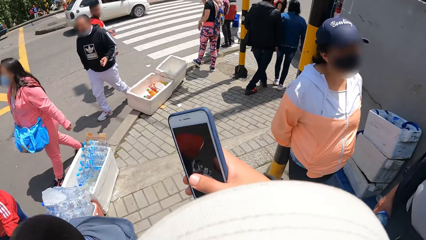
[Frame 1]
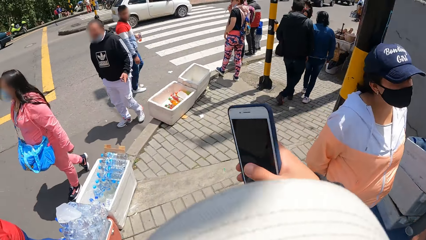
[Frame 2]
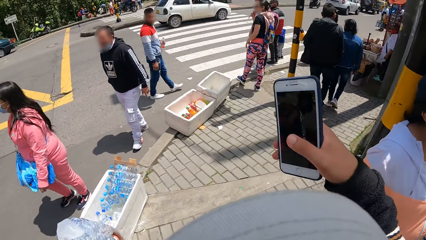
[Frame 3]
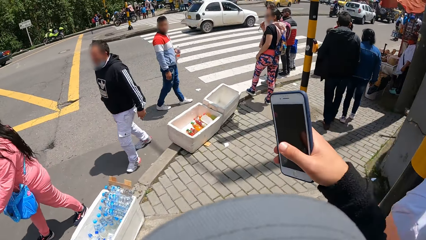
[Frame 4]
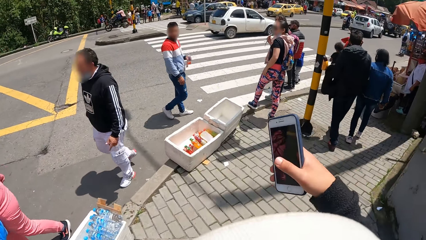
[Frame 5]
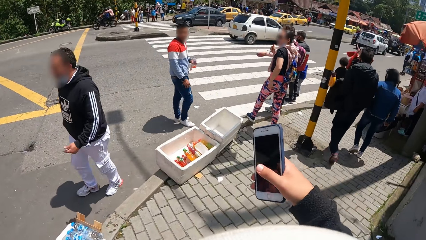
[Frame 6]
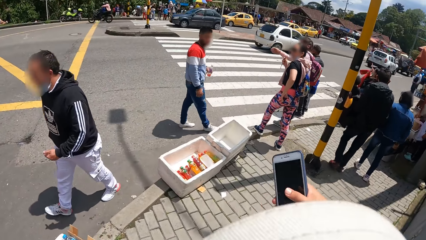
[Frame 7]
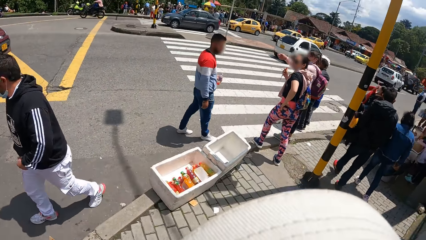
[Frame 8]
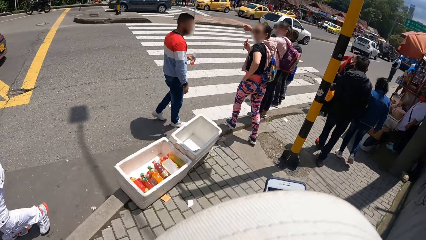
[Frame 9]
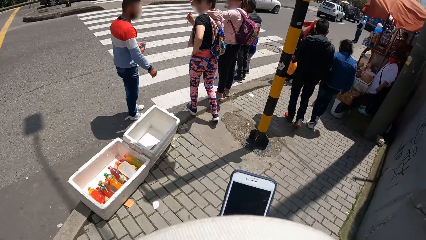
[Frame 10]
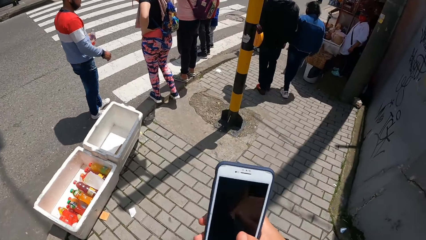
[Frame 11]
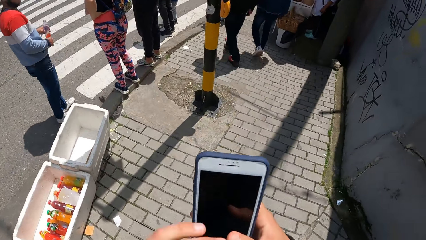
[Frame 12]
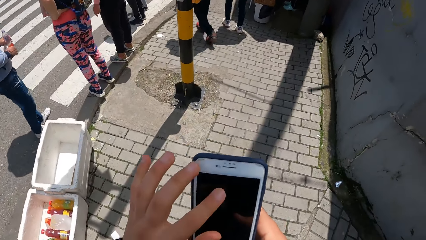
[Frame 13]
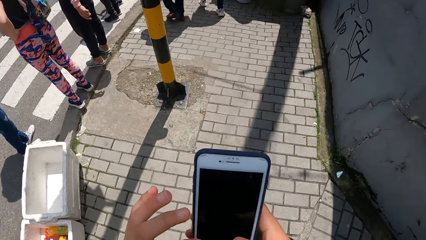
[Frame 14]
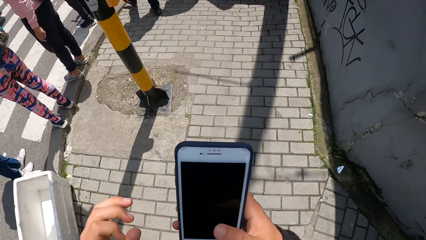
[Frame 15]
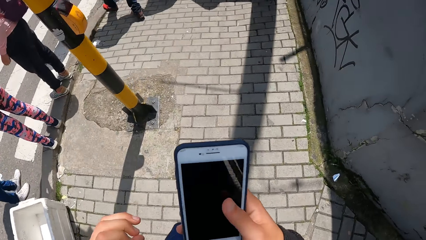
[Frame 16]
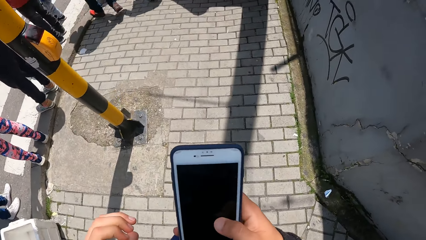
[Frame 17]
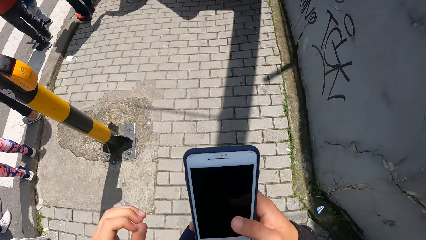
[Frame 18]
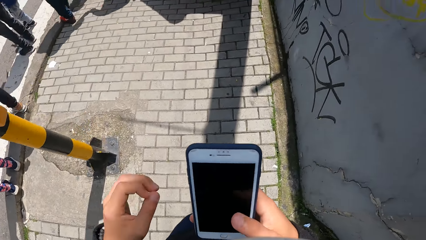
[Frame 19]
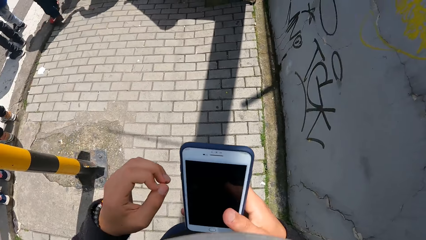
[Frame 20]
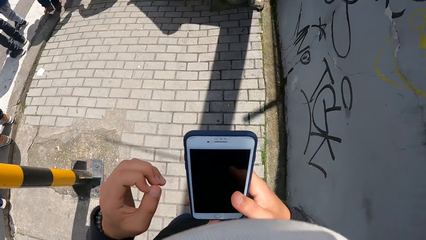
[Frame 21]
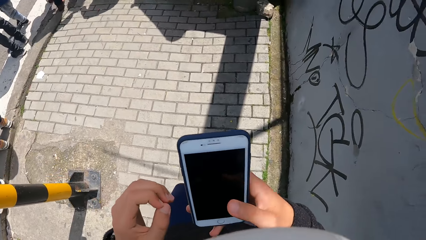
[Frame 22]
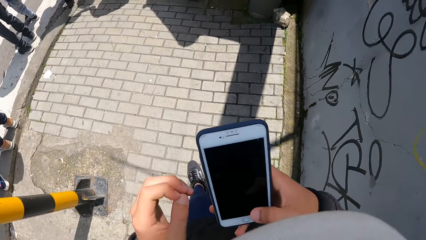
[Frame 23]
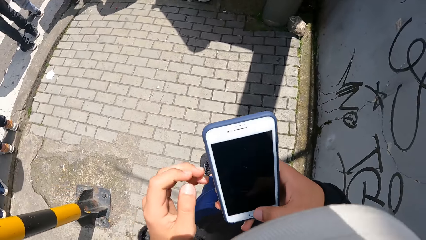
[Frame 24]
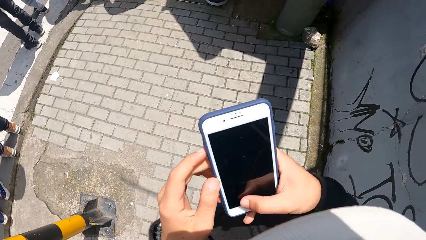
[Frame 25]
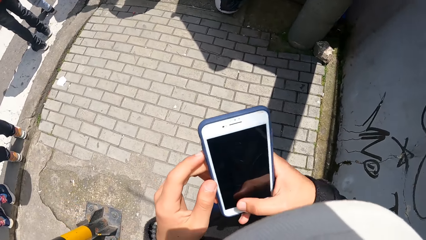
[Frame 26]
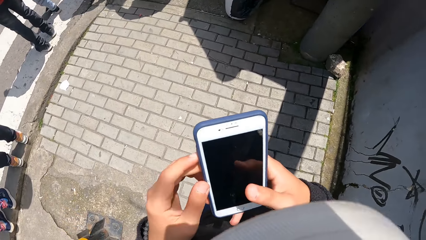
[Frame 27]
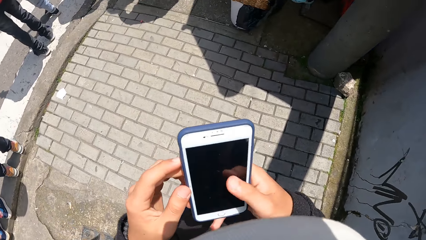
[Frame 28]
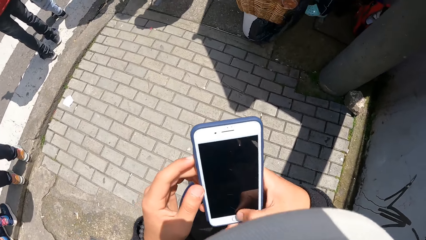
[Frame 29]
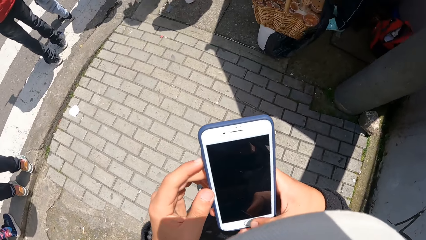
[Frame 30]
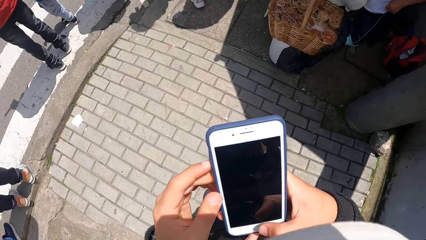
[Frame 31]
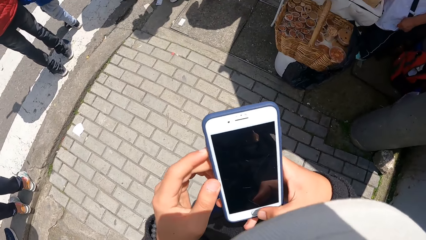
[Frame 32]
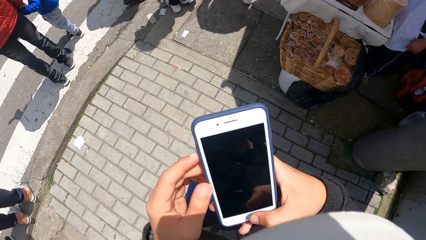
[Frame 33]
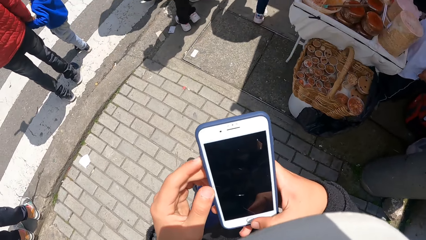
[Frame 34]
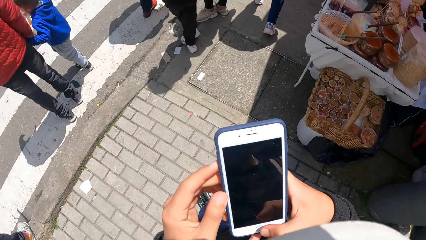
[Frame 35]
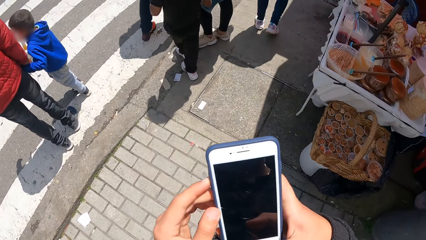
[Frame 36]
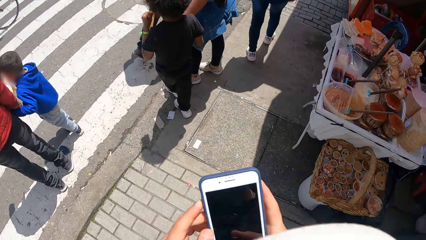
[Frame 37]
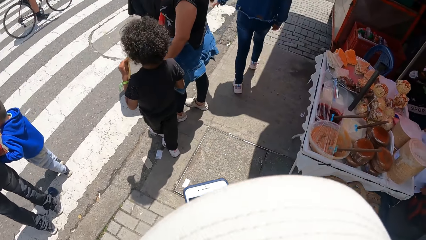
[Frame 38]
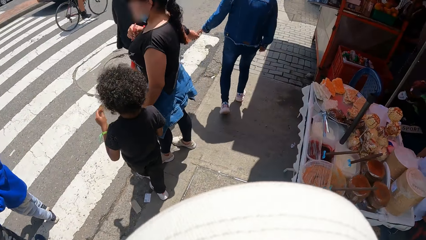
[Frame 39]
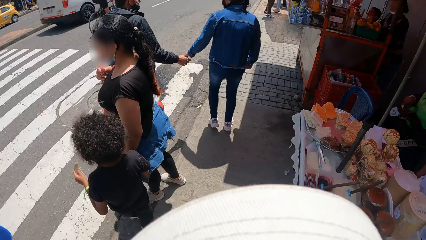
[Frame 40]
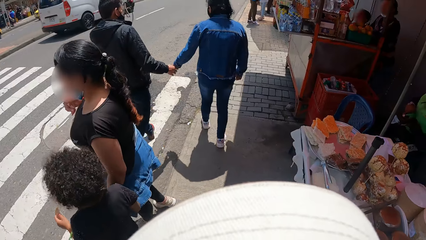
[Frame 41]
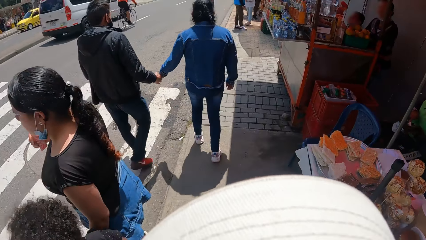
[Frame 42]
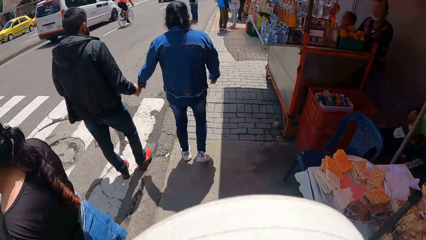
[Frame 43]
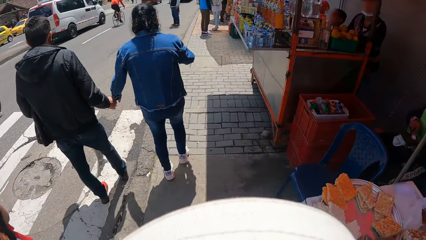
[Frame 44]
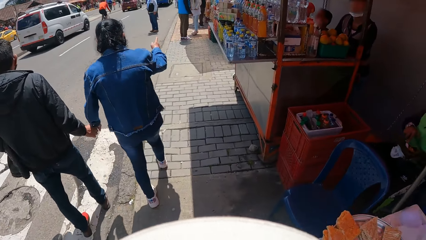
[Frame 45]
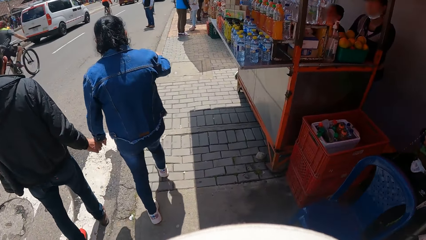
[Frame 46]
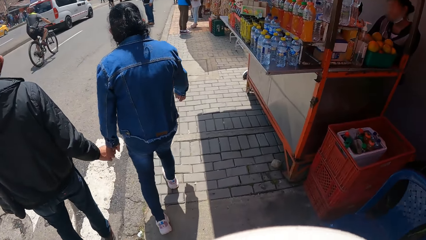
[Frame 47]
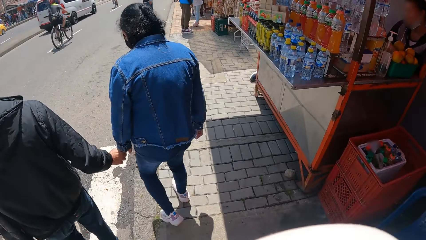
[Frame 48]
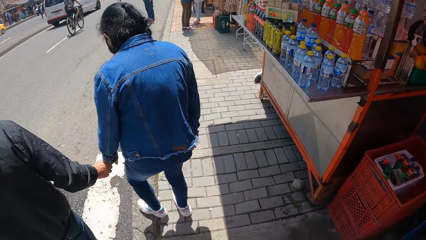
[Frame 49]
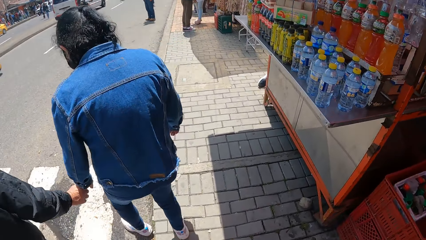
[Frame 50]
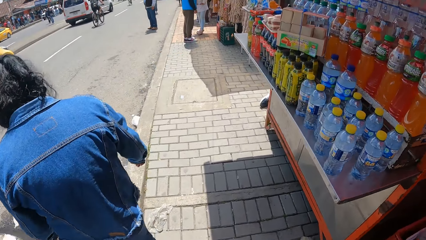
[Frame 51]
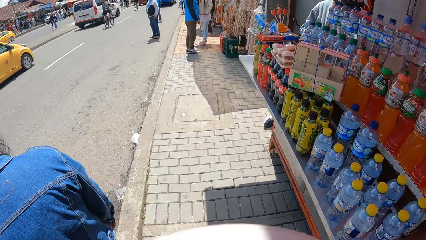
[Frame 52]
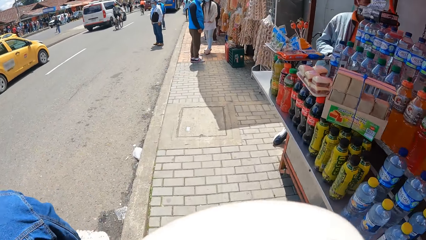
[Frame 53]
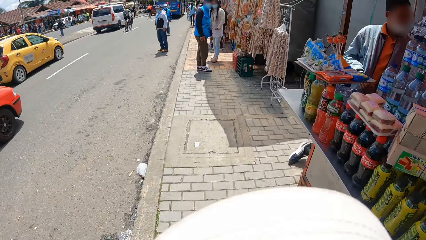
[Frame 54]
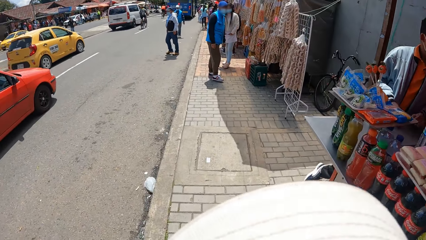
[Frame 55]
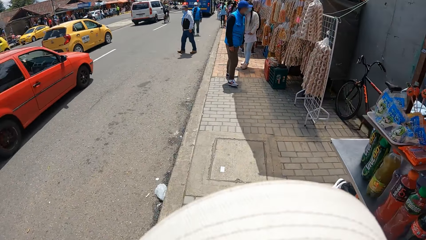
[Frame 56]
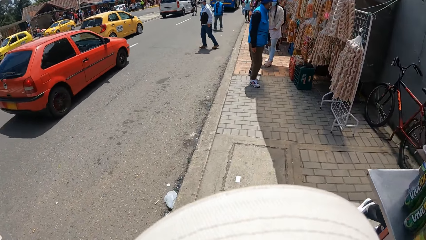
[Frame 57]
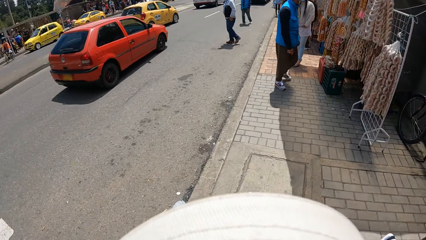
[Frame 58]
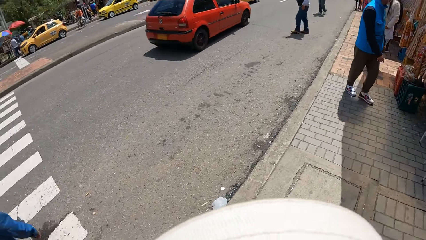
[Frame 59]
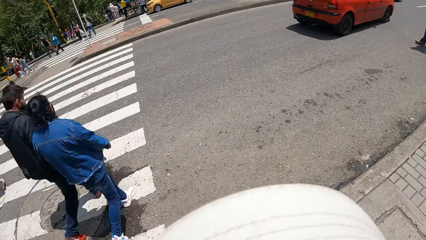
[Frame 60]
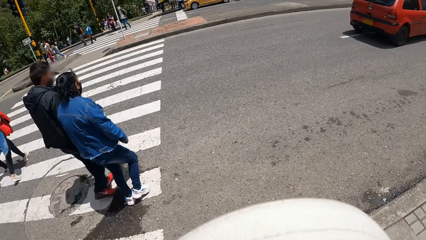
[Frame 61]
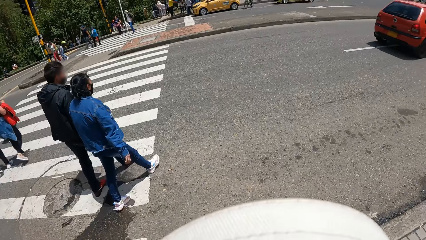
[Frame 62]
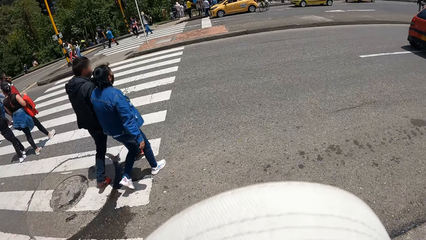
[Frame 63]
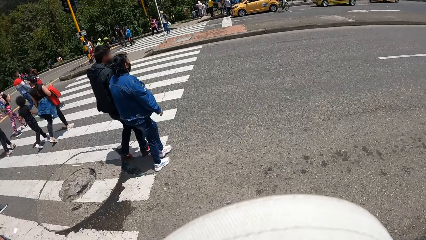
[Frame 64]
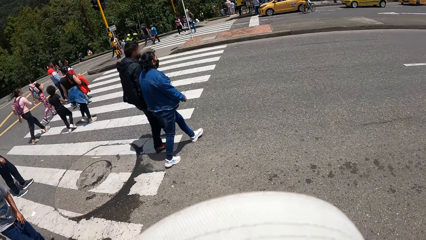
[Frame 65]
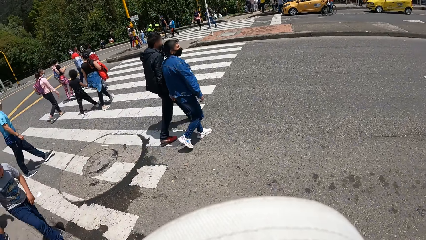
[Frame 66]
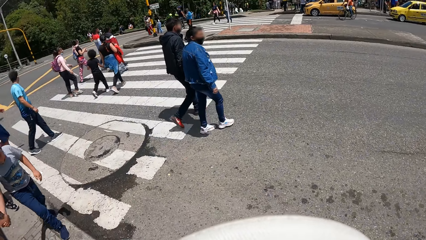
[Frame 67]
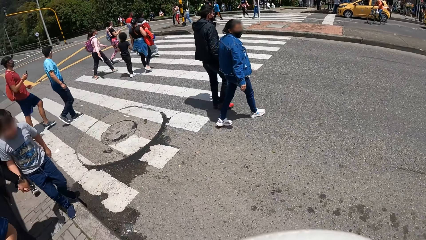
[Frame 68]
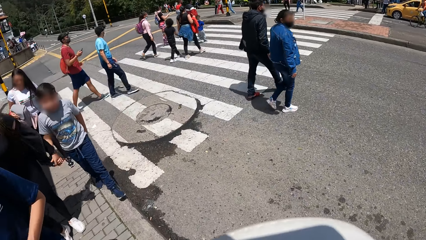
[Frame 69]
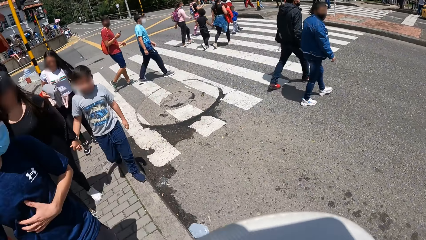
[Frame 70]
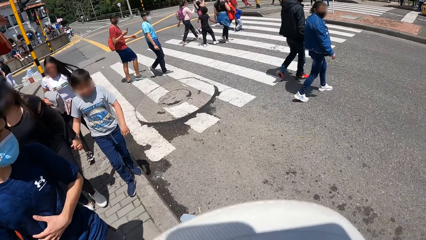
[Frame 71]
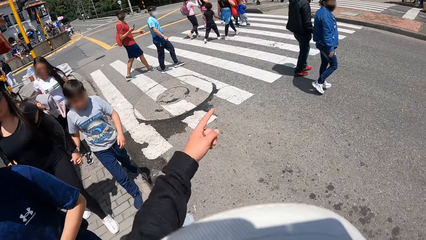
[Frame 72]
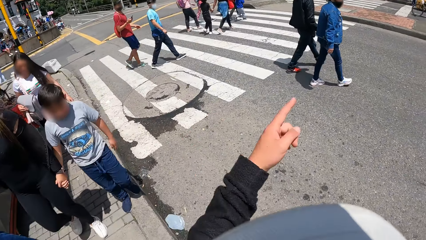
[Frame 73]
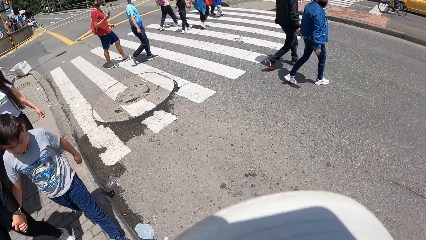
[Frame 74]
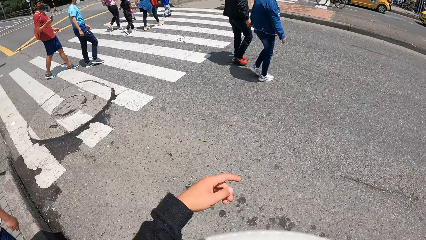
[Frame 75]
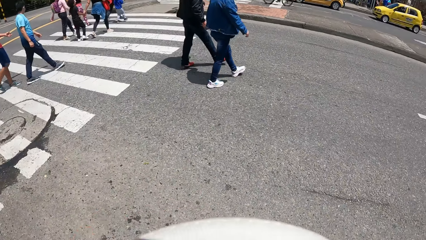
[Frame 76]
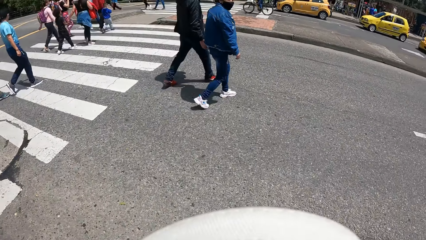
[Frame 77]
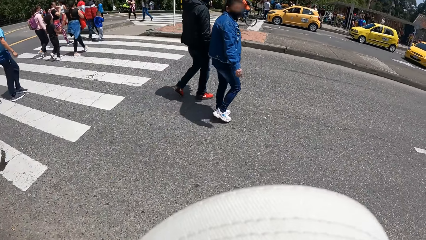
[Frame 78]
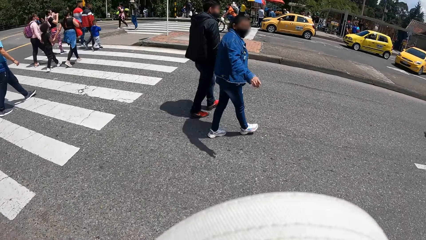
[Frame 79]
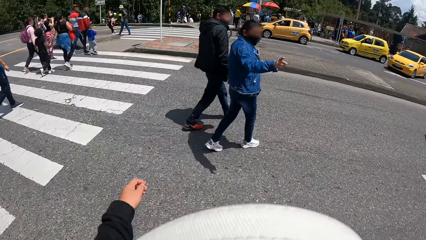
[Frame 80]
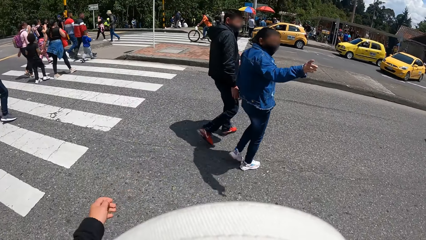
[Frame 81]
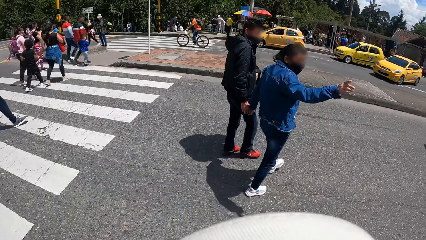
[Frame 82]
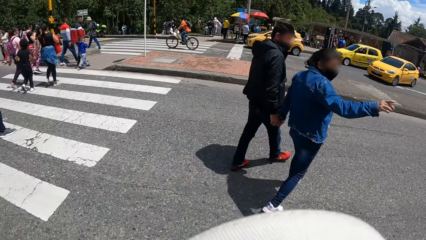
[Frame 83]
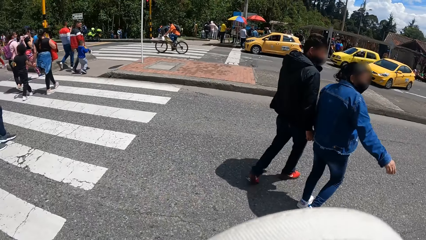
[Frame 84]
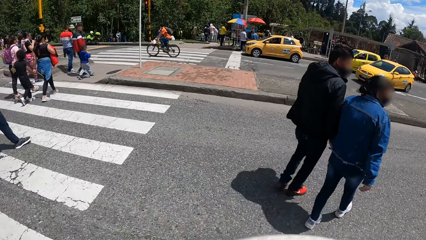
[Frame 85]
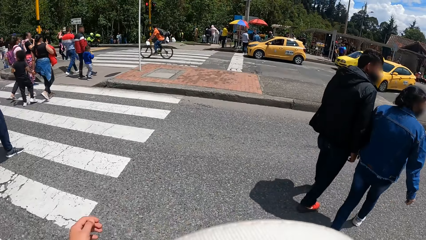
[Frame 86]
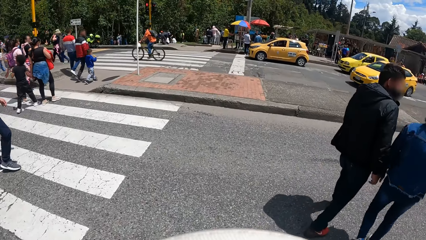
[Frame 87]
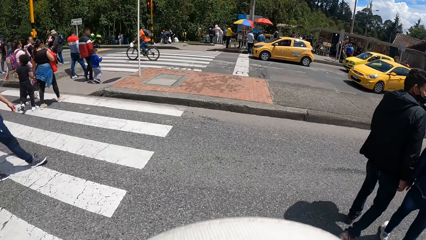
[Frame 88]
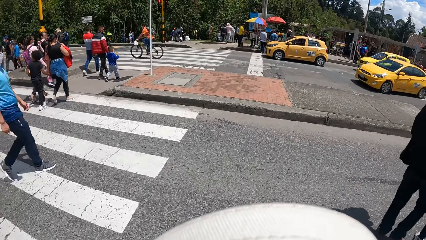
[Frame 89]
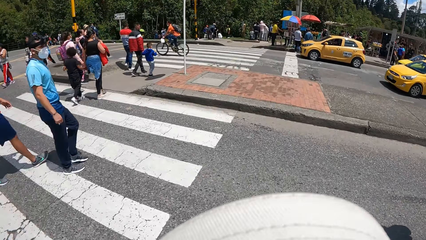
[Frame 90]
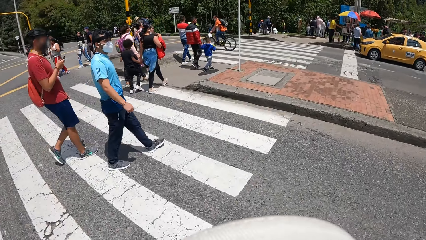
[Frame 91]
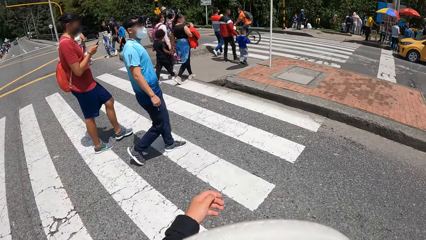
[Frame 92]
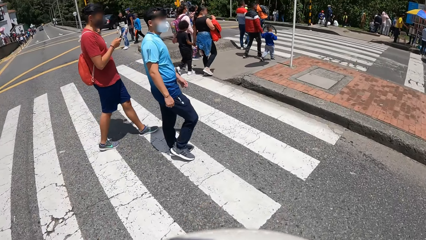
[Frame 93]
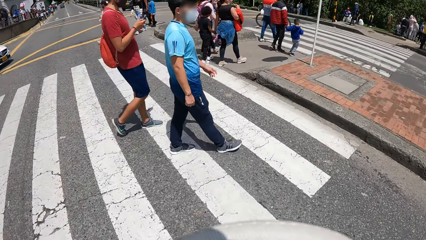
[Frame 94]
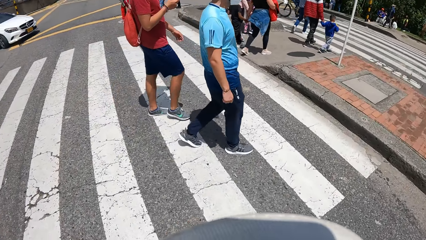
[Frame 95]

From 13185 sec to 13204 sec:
The camera wearer uses the phone. They use the phone again. They walk. They cross an express road with a man, another man, and a third man.
